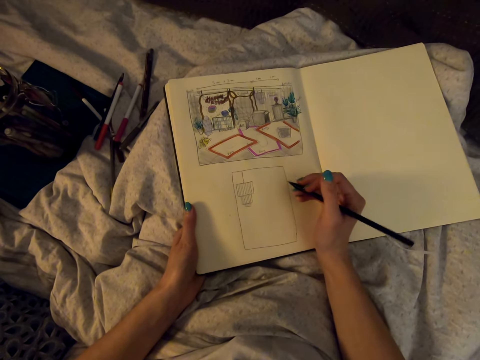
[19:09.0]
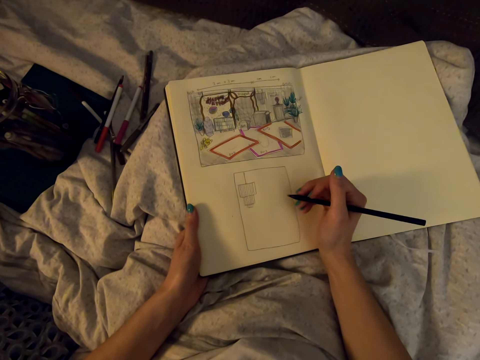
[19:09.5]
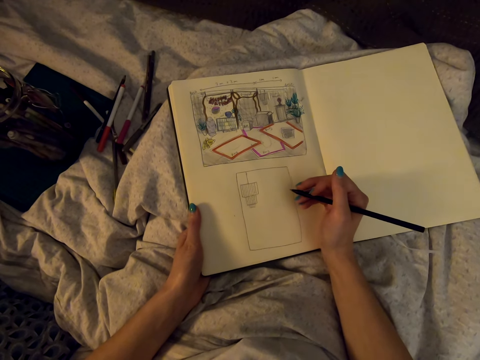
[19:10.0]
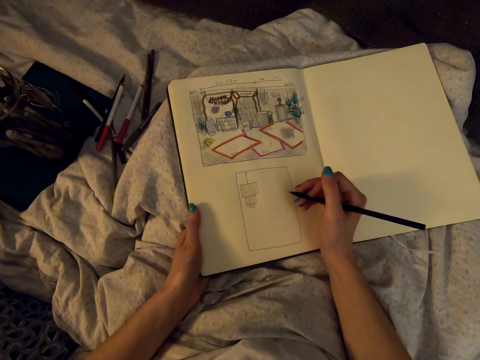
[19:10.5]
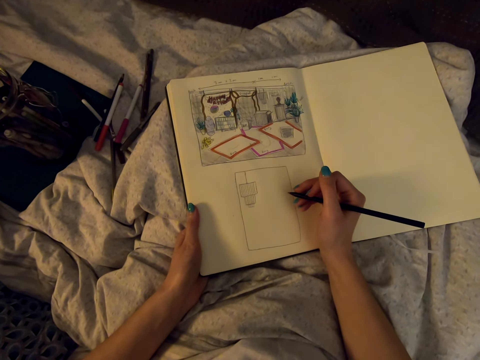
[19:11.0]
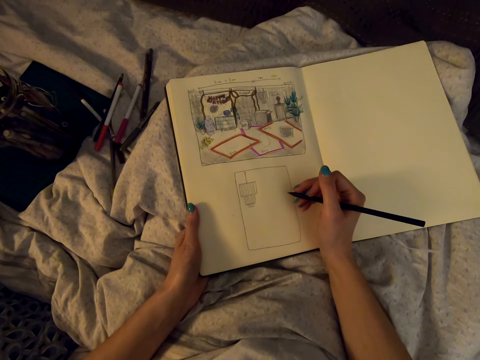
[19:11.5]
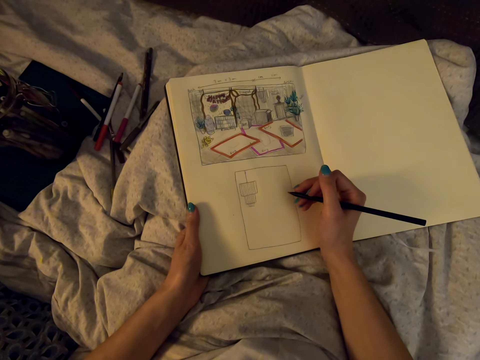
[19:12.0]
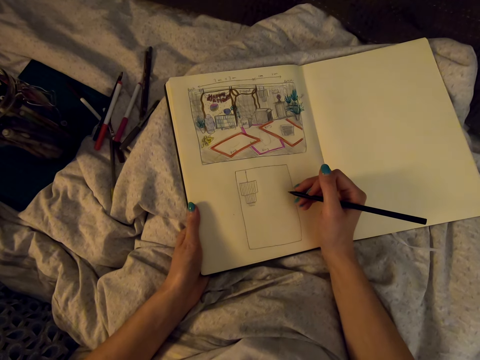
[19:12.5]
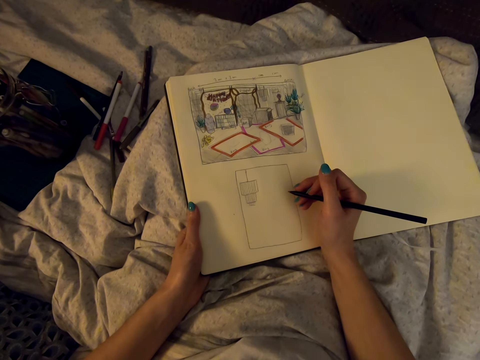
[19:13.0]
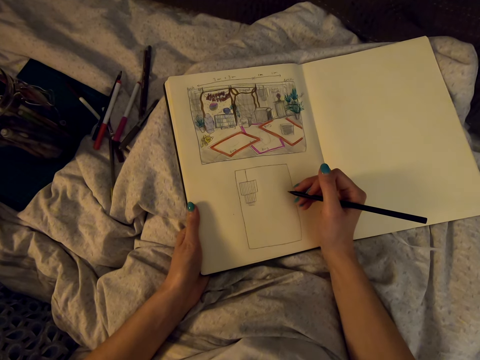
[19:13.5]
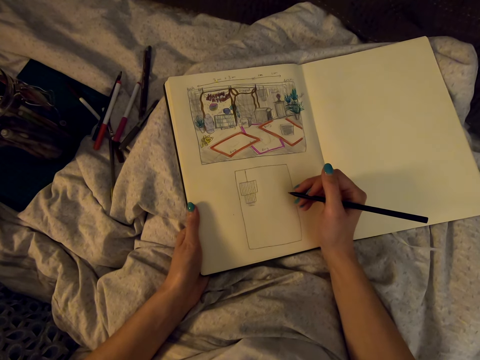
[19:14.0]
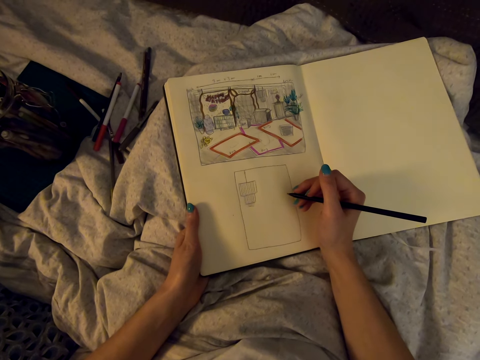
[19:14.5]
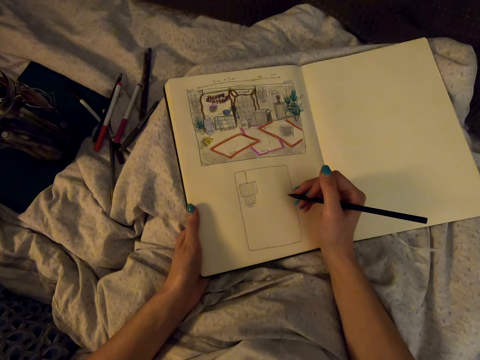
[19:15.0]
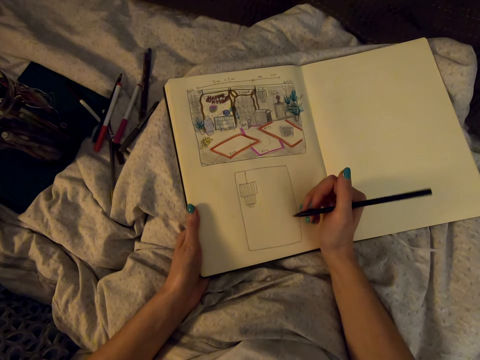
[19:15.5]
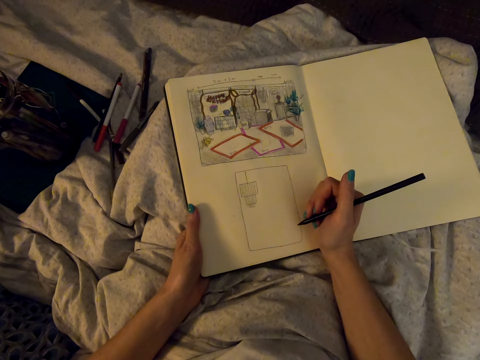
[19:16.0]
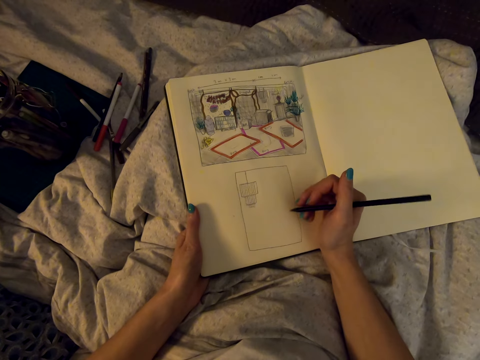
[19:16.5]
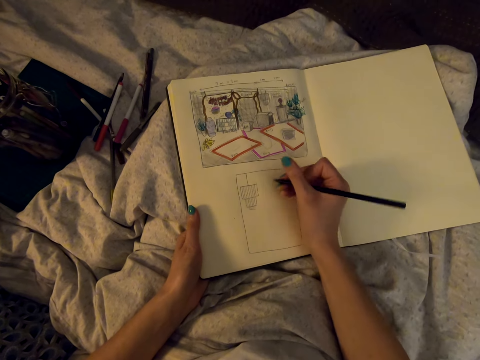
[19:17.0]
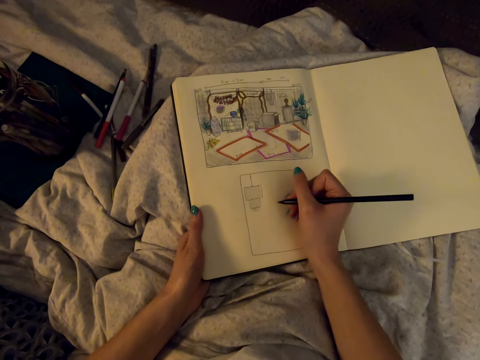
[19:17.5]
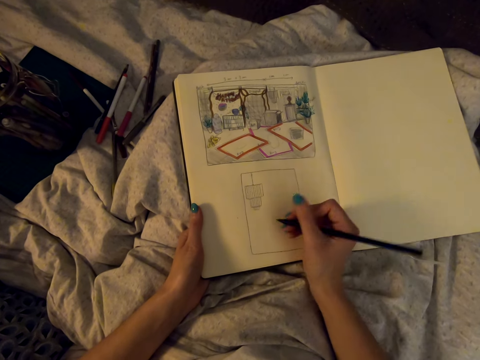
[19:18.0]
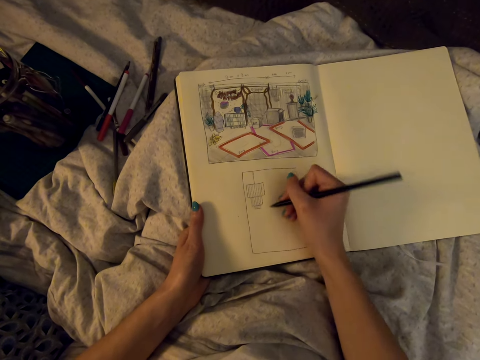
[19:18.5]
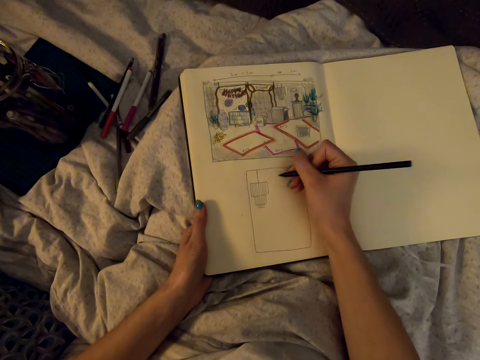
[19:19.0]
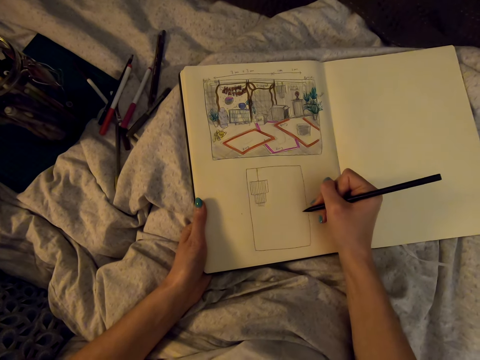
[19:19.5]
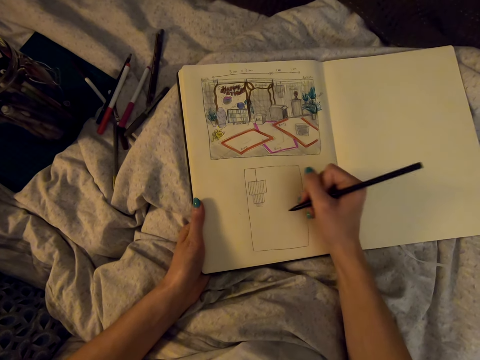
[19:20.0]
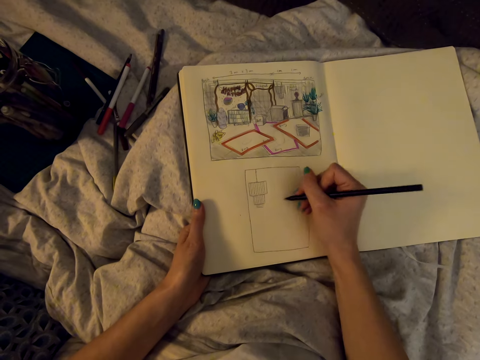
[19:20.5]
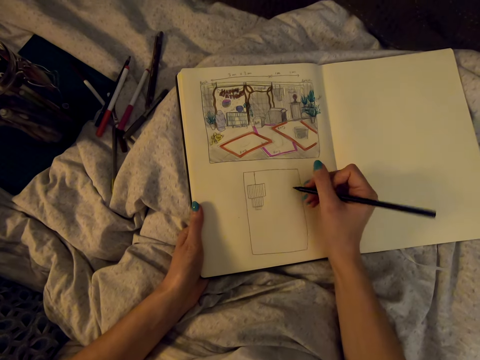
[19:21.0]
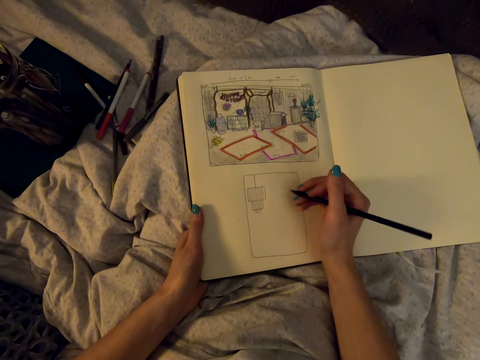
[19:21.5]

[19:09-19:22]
The camera wearer checks the drawing.

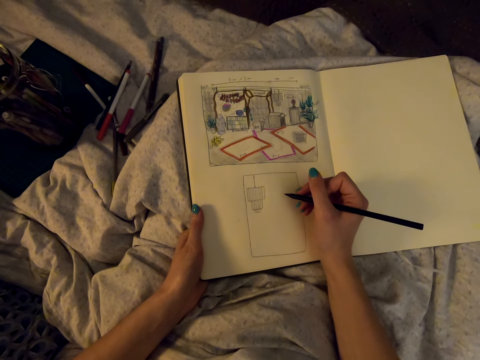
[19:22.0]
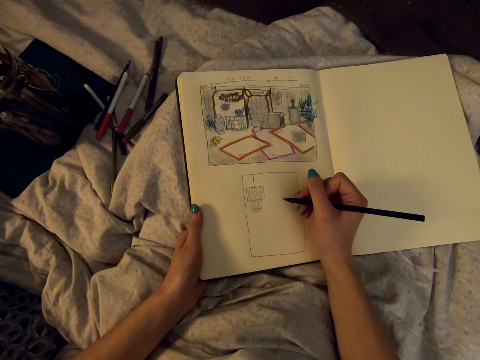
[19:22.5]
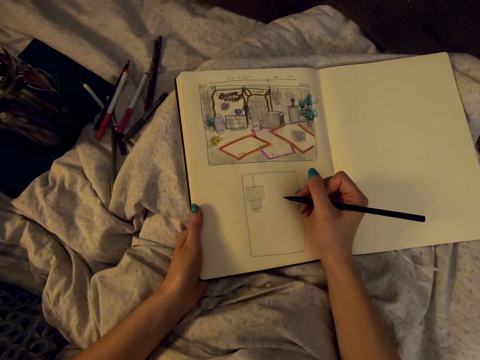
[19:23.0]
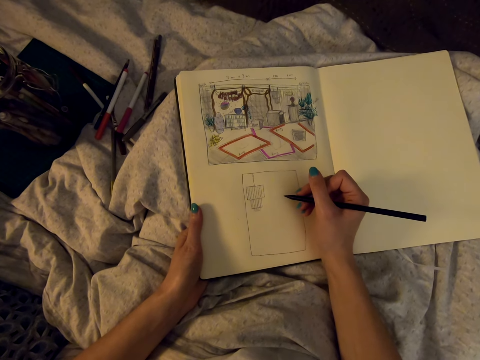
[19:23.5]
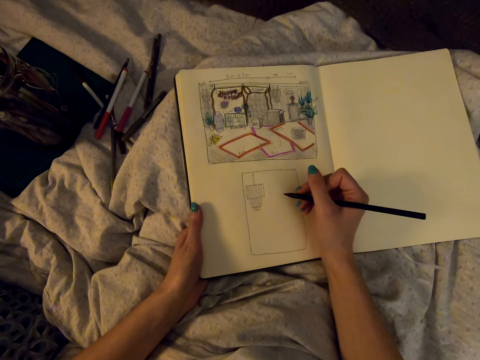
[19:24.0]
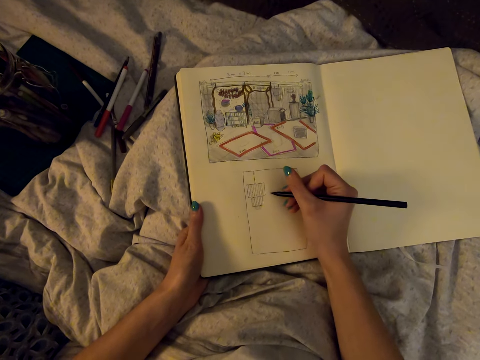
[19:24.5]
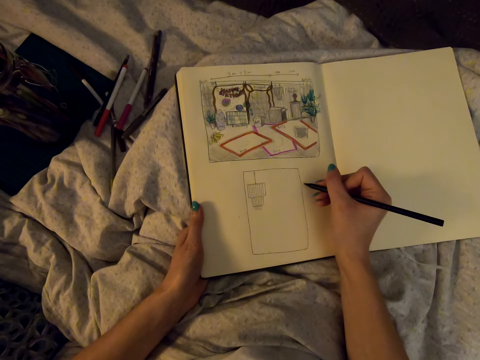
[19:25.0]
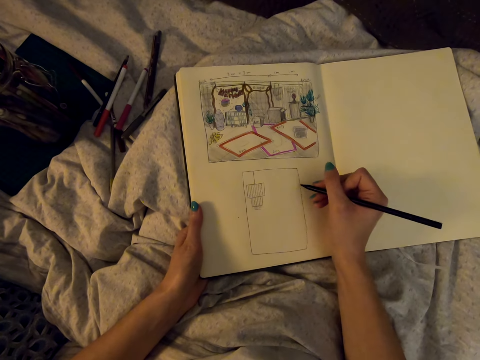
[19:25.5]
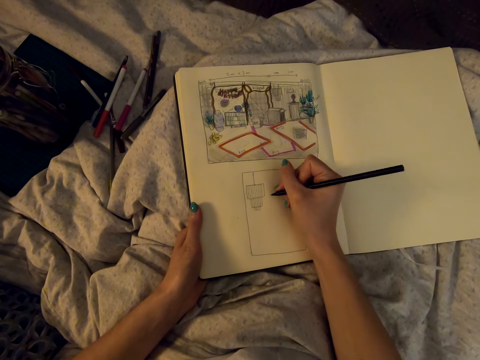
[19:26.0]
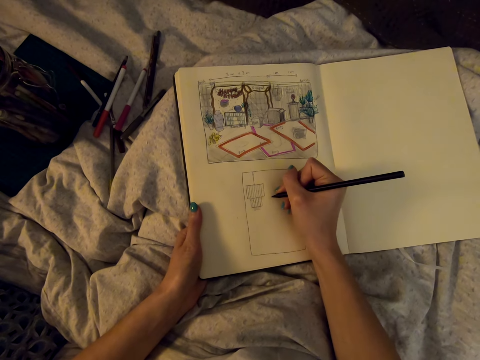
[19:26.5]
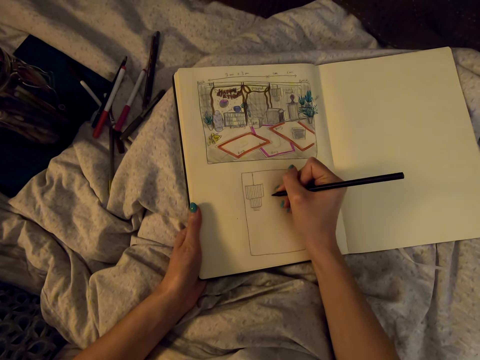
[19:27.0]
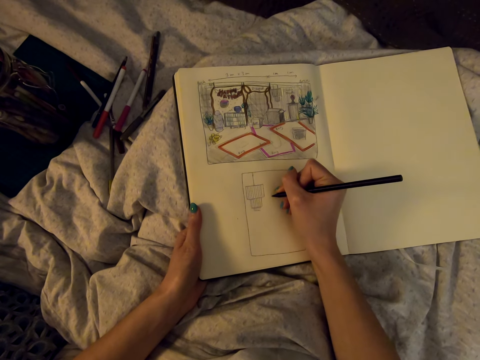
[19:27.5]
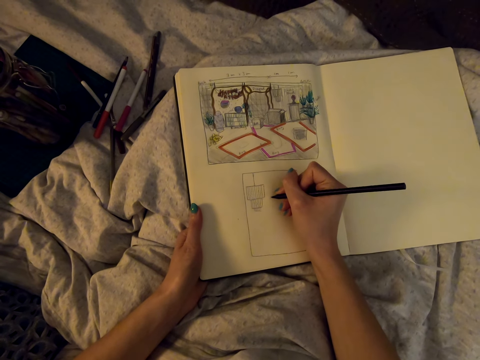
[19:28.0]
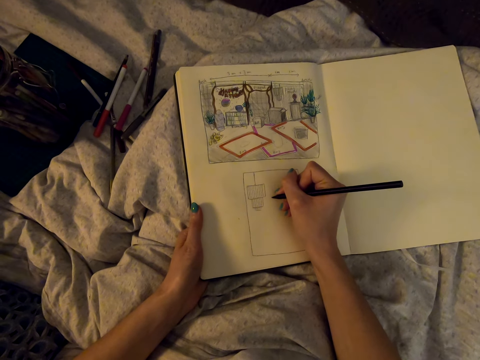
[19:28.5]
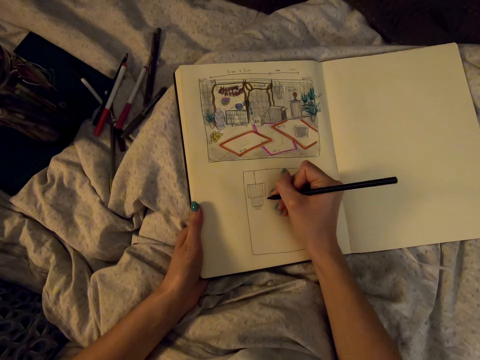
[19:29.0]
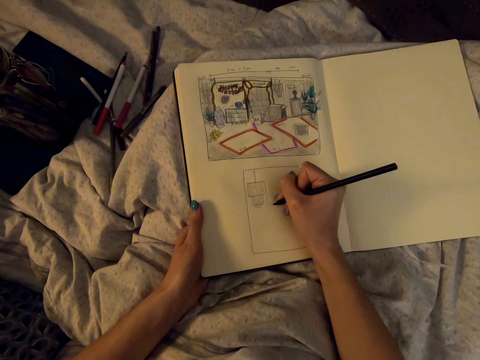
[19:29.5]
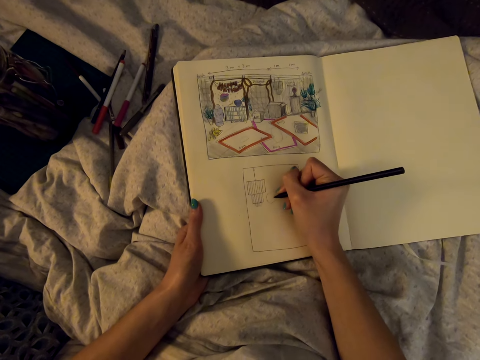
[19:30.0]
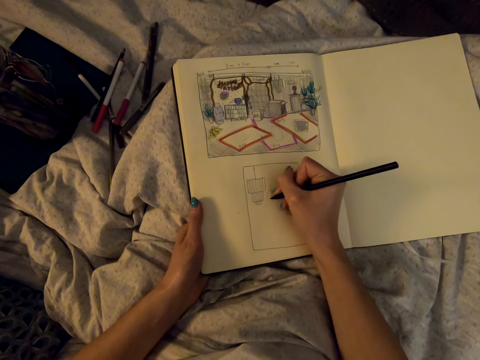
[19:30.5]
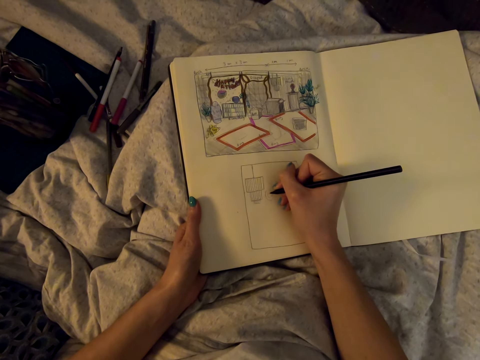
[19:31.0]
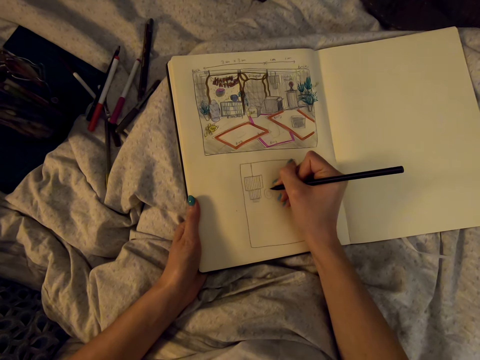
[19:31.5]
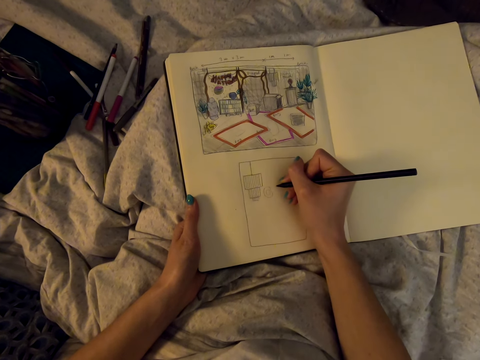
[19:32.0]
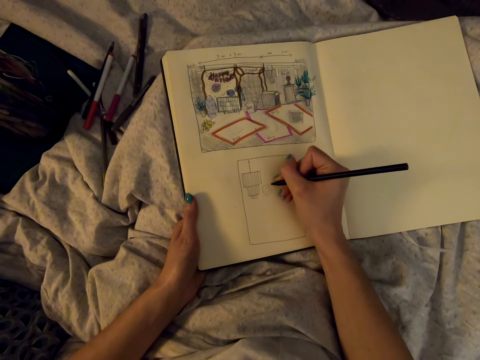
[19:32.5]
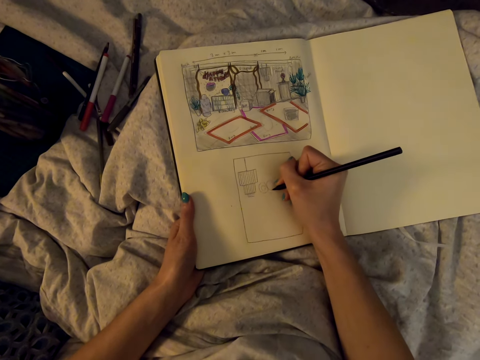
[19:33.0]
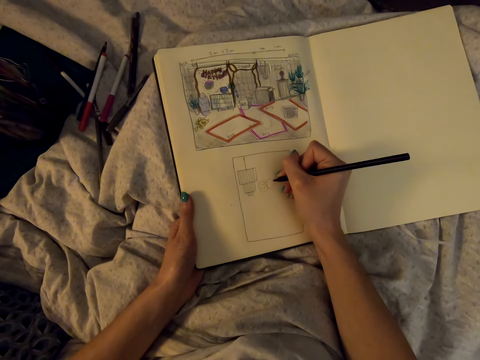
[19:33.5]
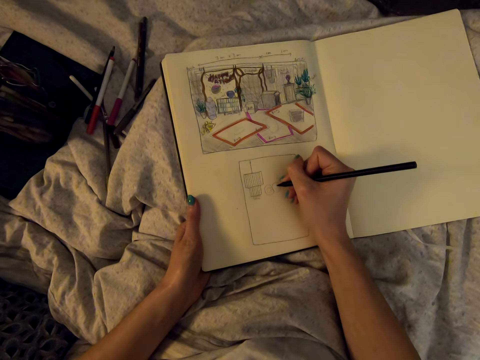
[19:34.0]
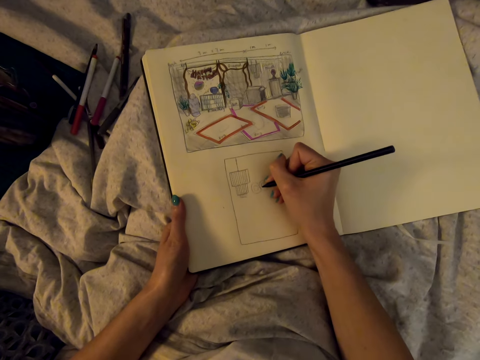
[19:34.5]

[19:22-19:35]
The camera wearer draws with a pencil.
